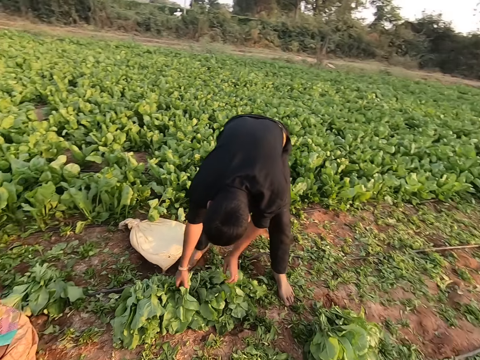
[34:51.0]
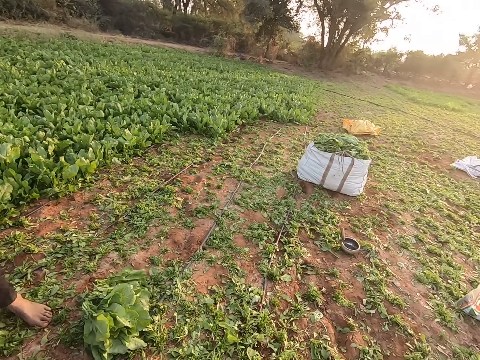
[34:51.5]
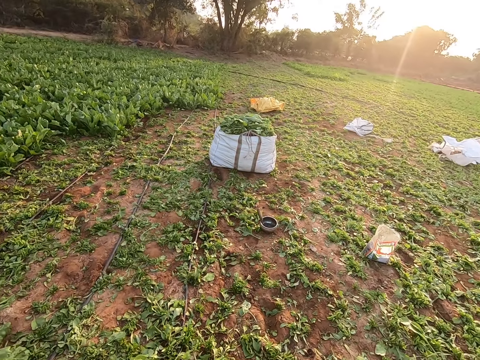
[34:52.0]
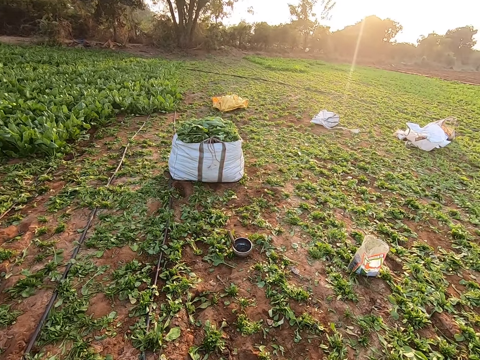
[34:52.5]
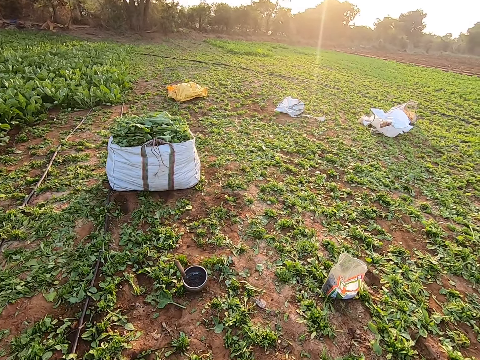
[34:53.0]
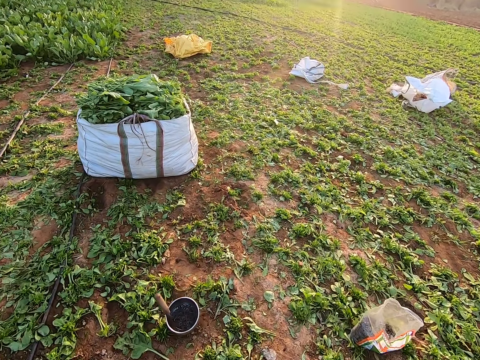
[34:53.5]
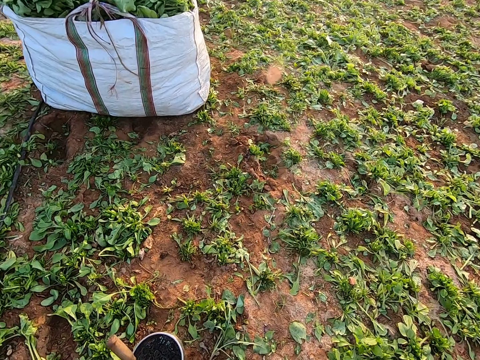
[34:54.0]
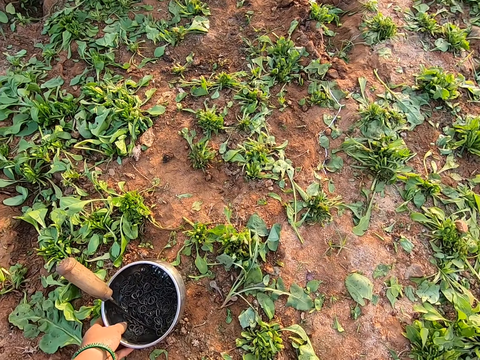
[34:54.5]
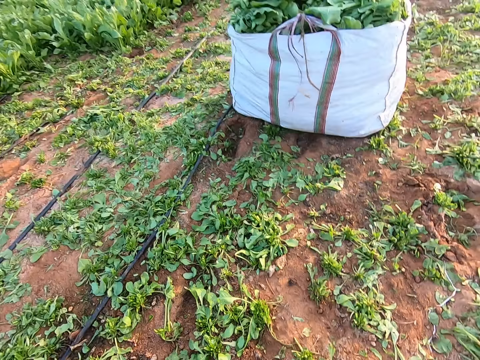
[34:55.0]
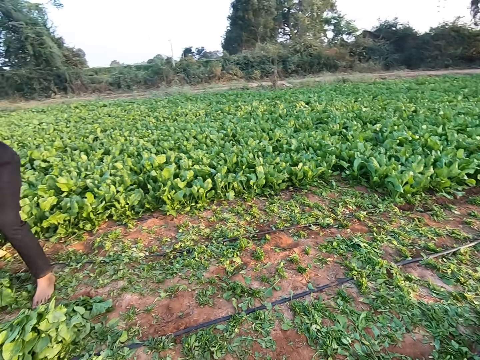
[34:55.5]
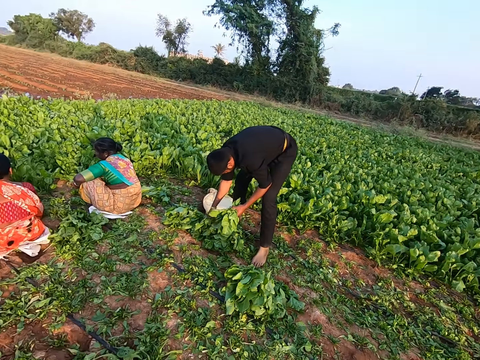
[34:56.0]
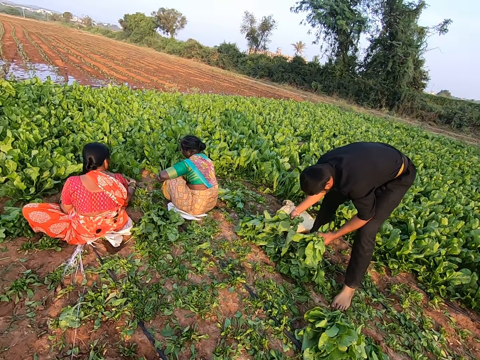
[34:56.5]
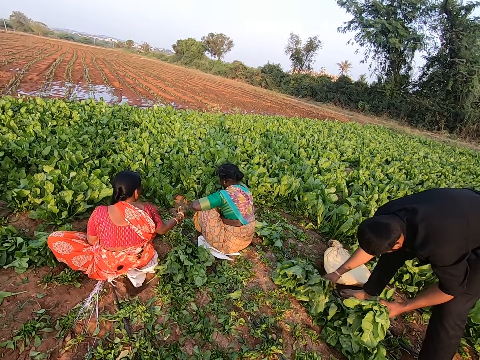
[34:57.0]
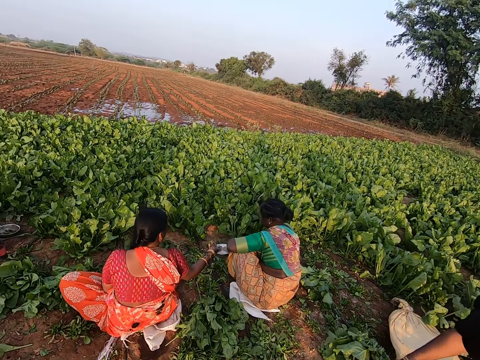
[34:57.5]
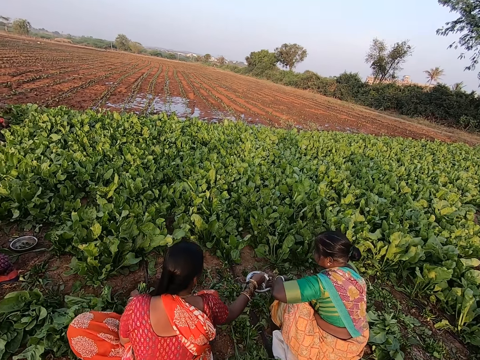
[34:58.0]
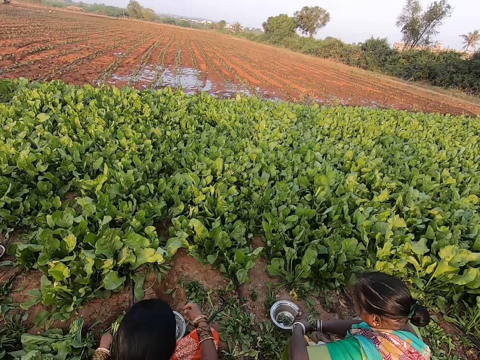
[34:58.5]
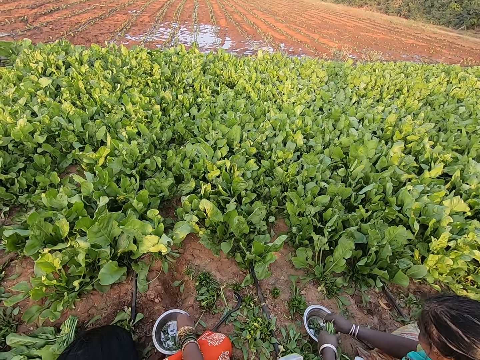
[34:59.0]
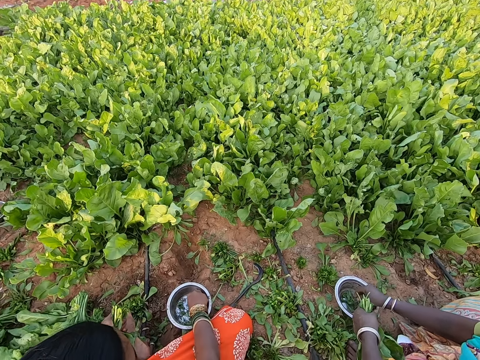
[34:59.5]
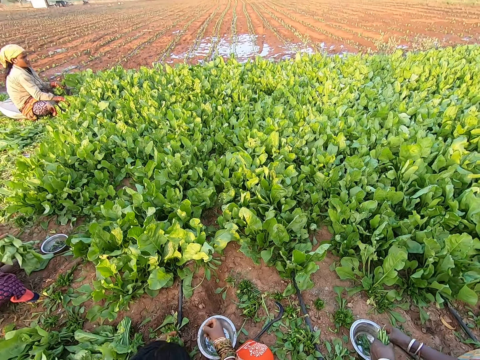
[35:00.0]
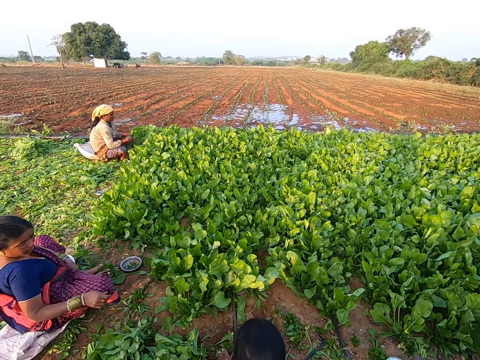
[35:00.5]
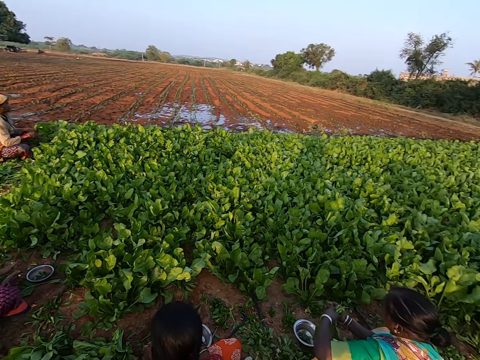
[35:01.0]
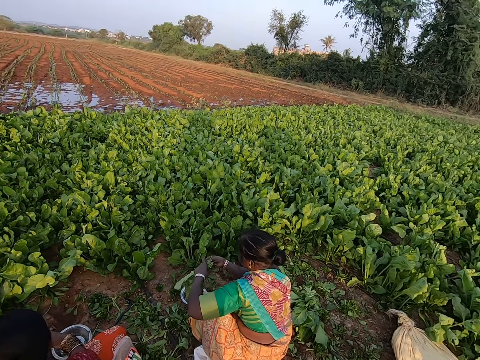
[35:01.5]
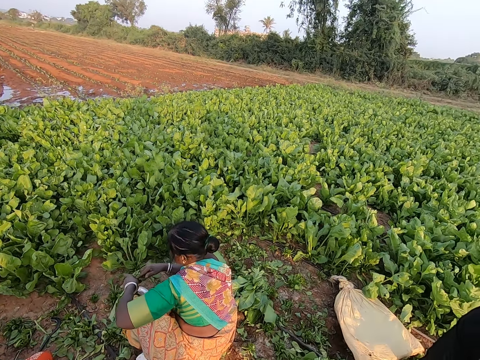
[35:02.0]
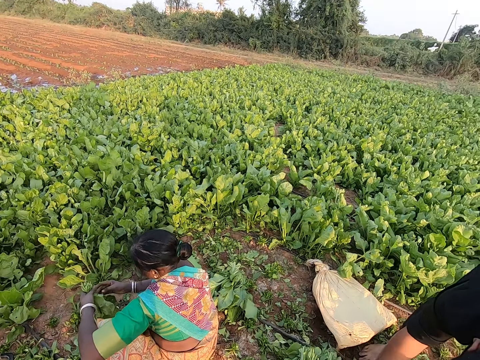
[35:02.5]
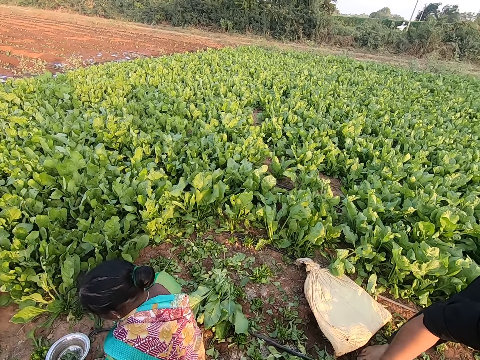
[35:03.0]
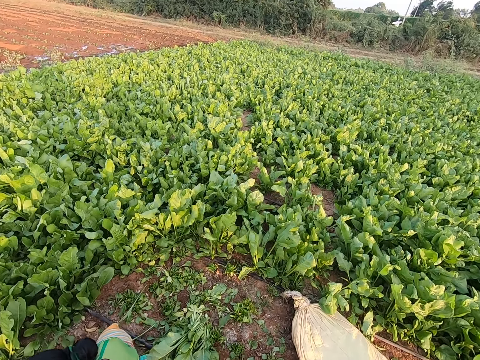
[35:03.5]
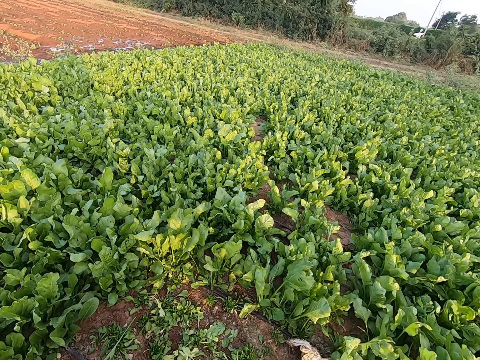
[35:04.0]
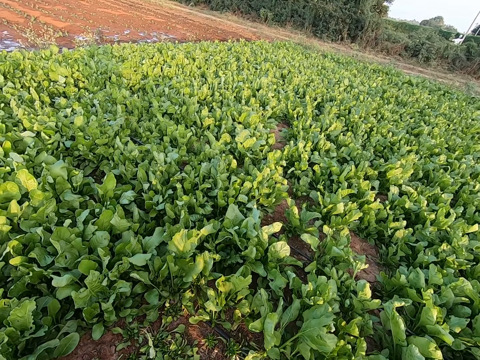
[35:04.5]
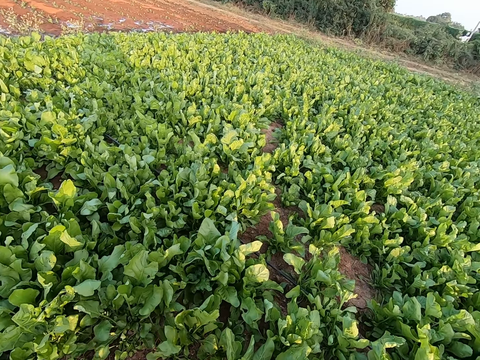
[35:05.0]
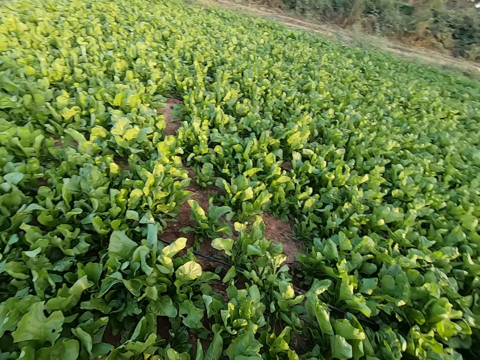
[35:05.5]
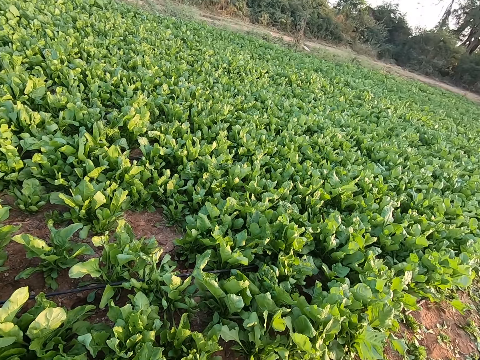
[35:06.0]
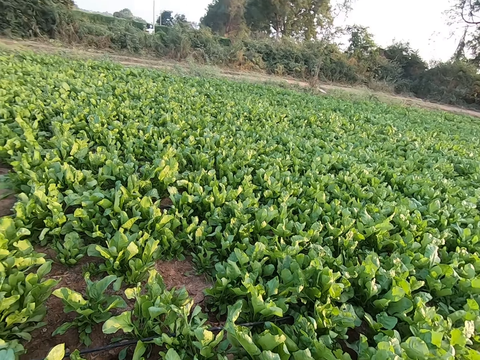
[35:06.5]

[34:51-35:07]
The man picks the vegetables. The camera wearer walks. She picks a bowl from the ground with her left hand. She walks. The man holds the collard green vegetables with both hands. A woman moves a bowl on the ground with her right hand and holds collard green vegetables with her left hand. Another woman picks a rubber from the bowl on the ground with her right hand. The first woman picks a rubber from the bowl on the ground with her right hand. A third woman drops collard green vegetables from her right hand on the ground. The first woman binds the collard green vegetables in her left hand with the rubber in her right hand. The camera wearer looks around.

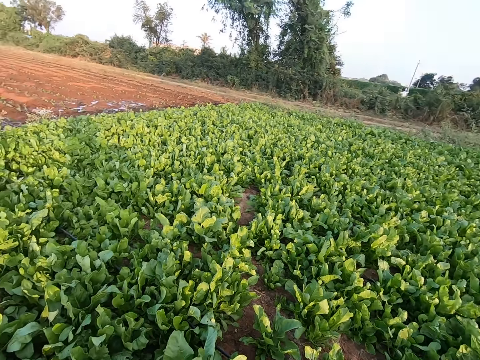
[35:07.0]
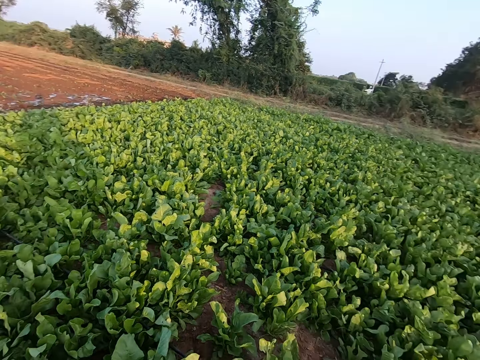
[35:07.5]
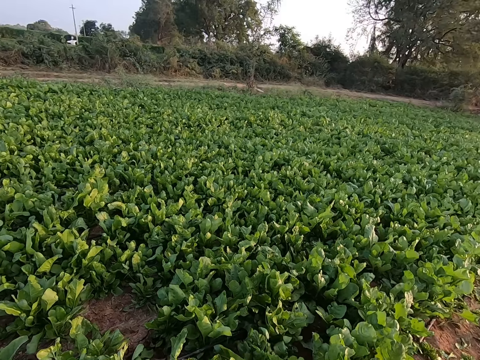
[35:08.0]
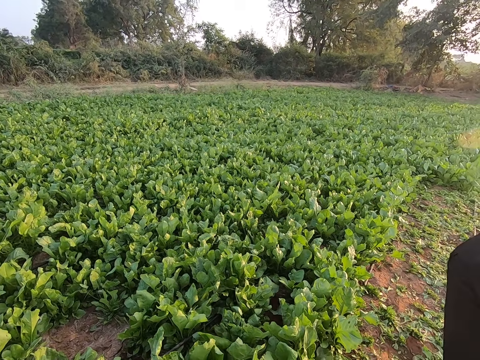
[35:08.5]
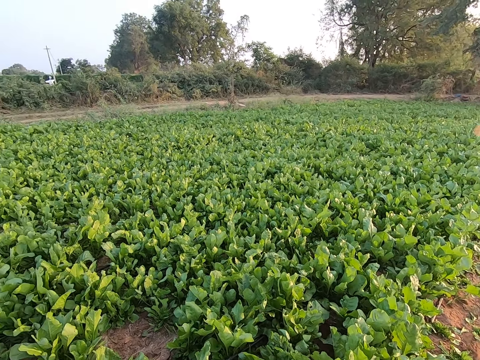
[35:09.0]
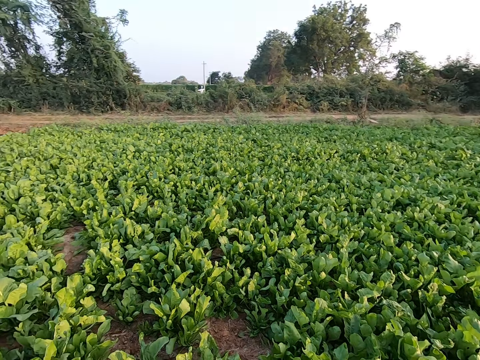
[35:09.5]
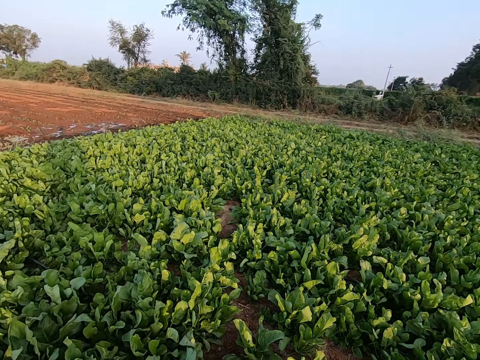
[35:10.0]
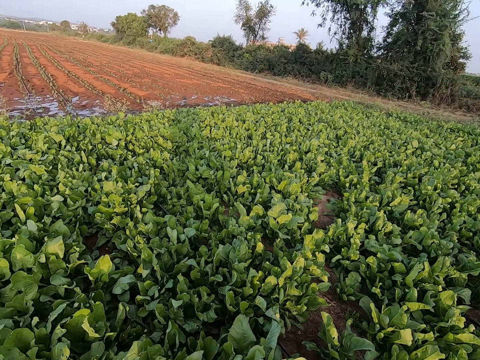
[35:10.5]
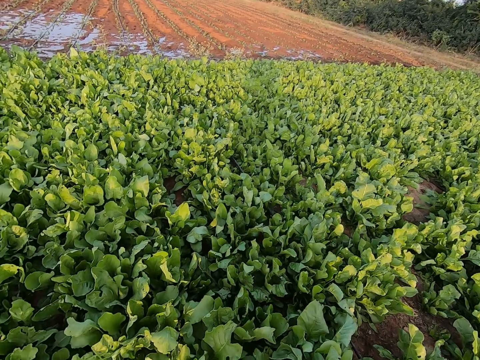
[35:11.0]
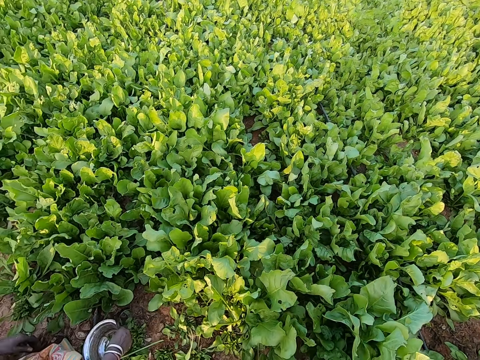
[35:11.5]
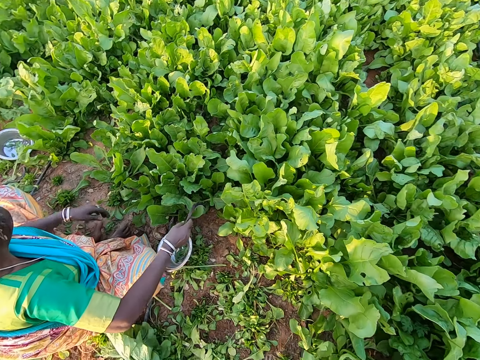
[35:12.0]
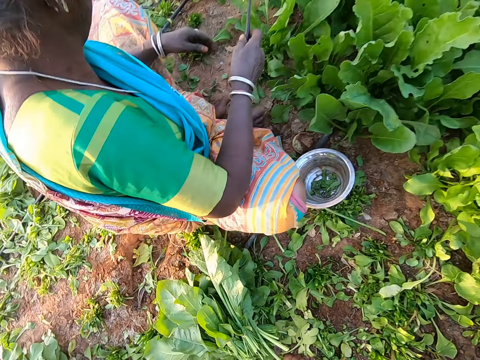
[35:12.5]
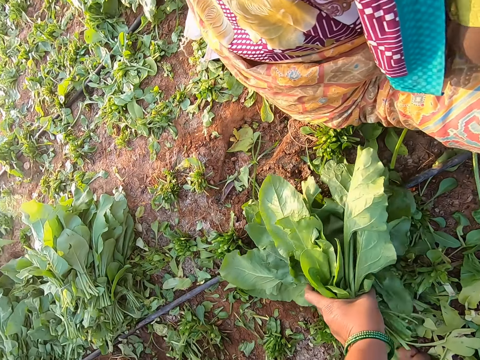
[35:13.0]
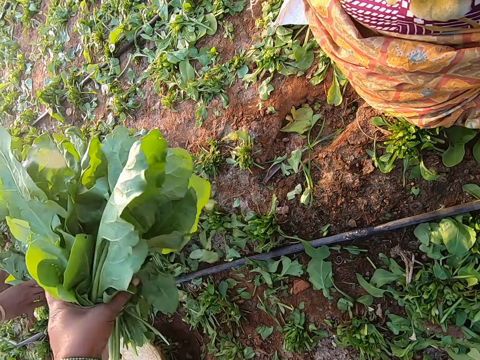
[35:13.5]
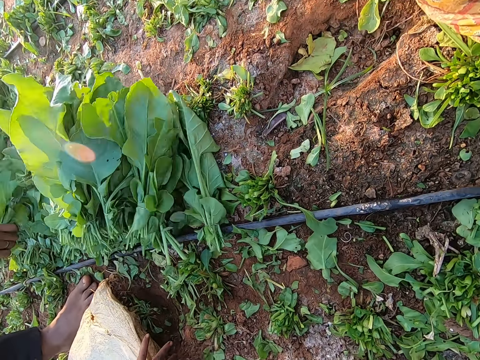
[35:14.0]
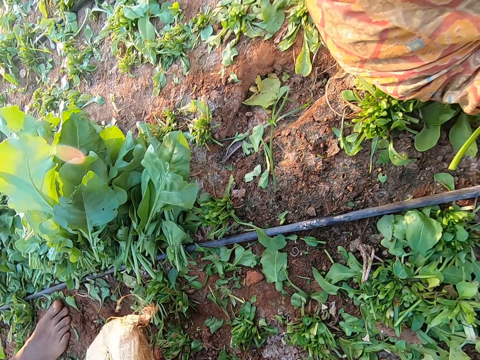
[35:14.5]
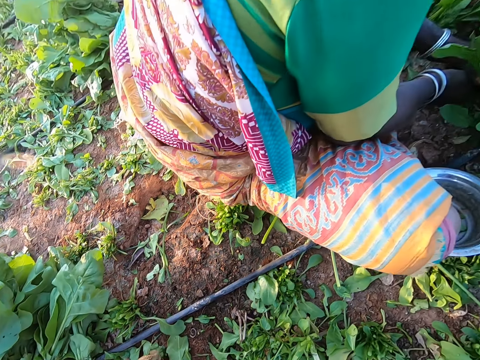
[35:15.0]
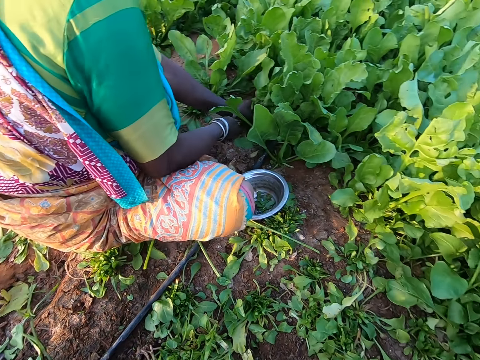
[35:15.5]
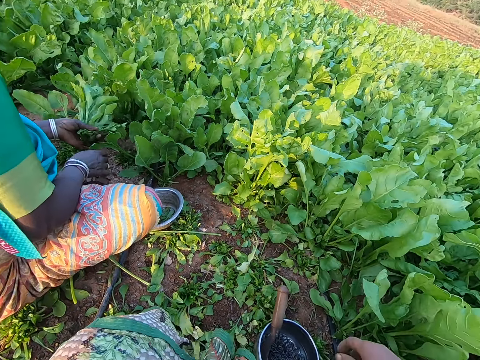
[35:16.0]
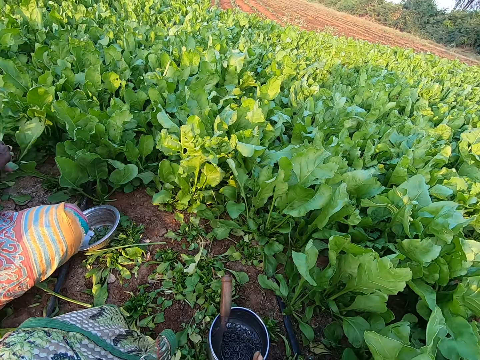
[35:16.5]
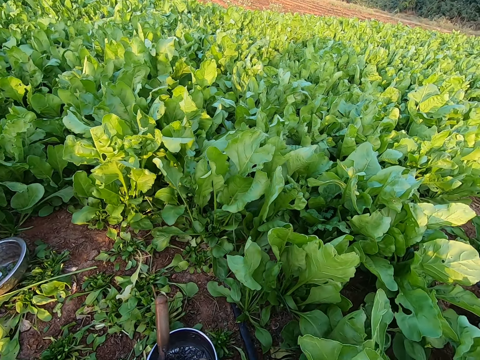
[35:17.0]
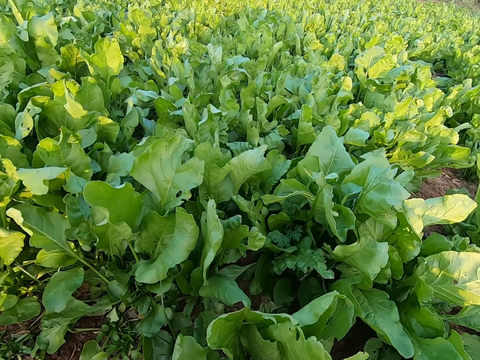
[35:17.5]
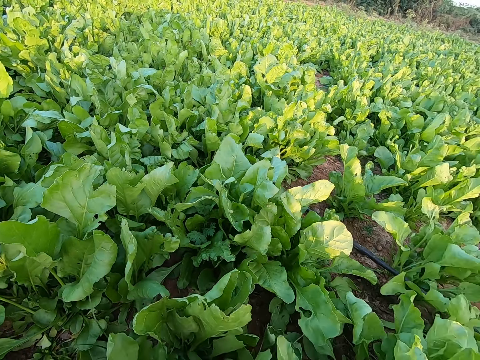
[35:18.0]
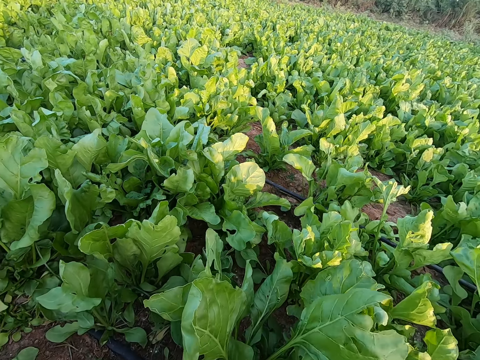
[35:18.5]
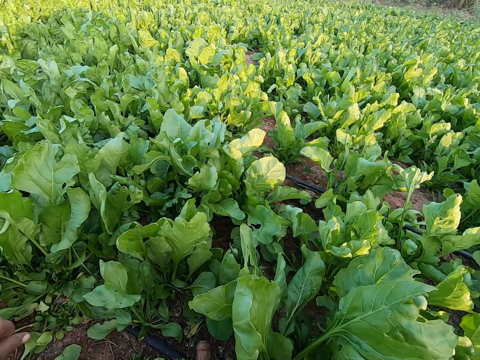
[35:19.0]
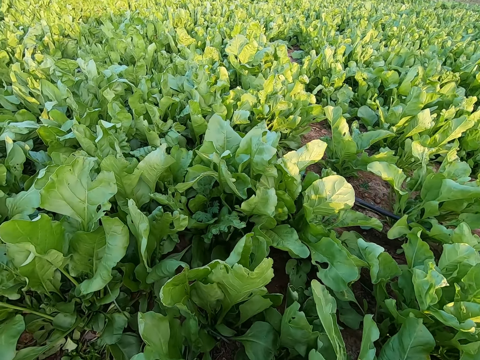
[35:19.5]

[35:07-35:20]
The woman holds a sickle with her right hand. The camera wearer picks collard green vegetables from the ground with her left hand. She drops the collard green vegetables on the ground with her left hand. She looks around. The woman cuts collard green vegetables in her left hand with the sickle in her right hand. The camera wearer cuts the vegetables with the sickle.
